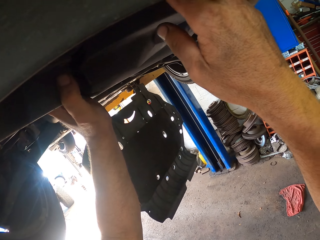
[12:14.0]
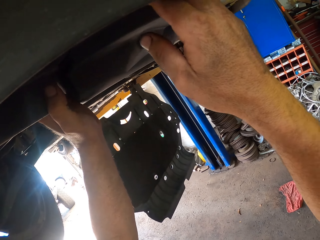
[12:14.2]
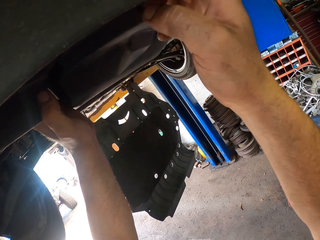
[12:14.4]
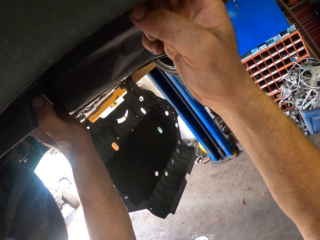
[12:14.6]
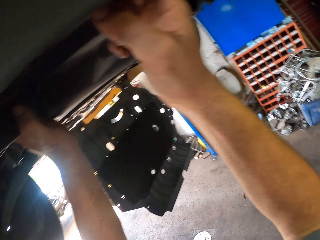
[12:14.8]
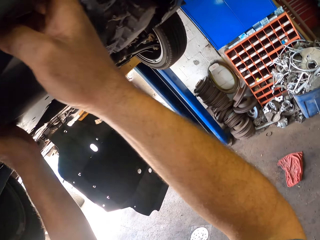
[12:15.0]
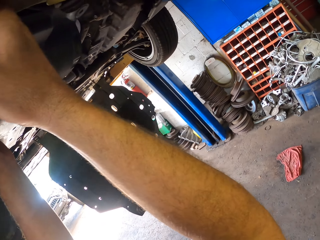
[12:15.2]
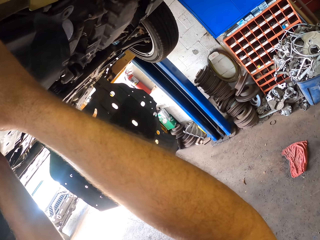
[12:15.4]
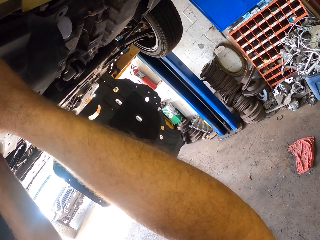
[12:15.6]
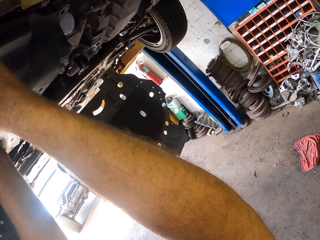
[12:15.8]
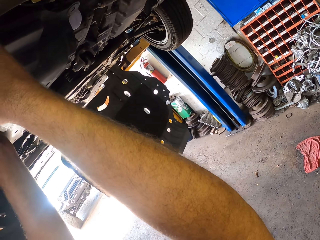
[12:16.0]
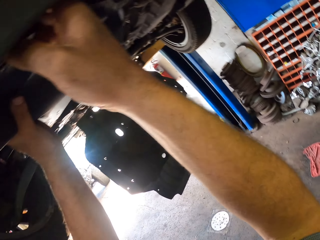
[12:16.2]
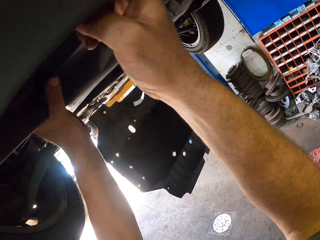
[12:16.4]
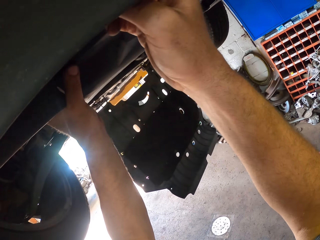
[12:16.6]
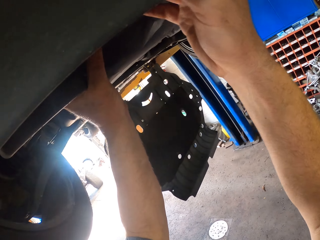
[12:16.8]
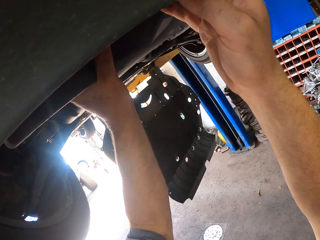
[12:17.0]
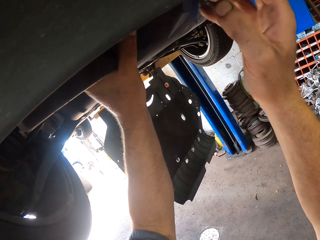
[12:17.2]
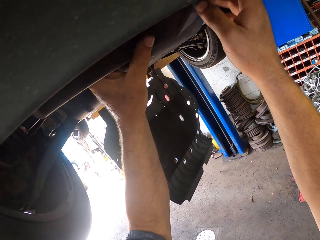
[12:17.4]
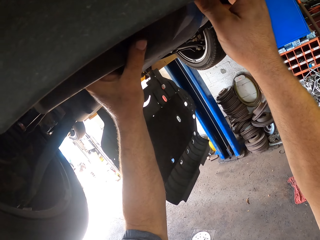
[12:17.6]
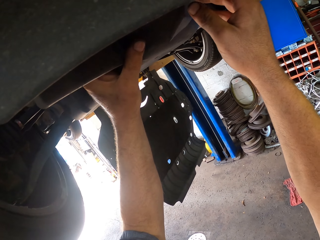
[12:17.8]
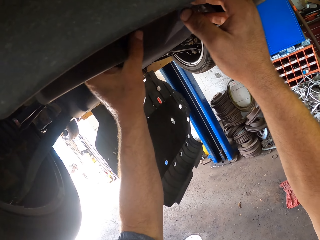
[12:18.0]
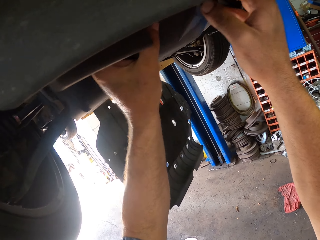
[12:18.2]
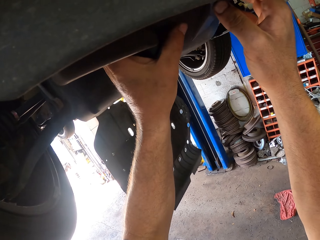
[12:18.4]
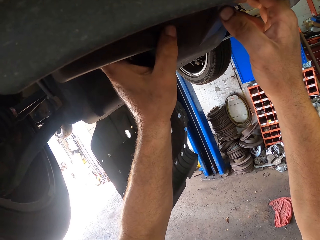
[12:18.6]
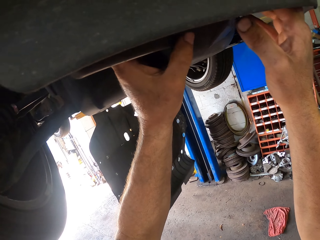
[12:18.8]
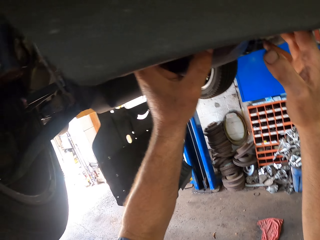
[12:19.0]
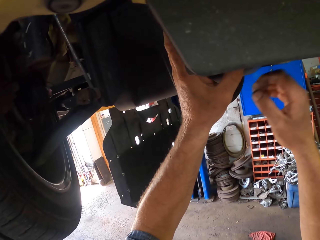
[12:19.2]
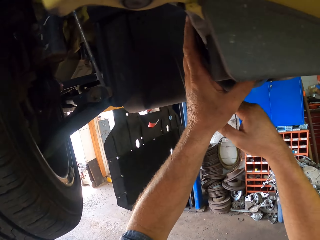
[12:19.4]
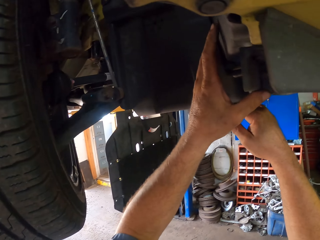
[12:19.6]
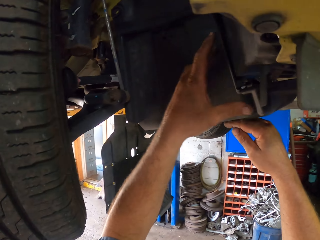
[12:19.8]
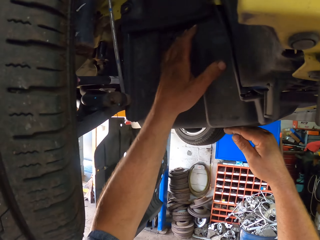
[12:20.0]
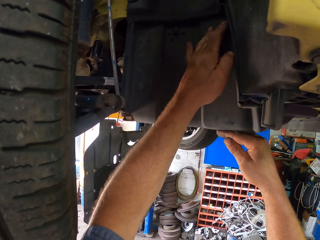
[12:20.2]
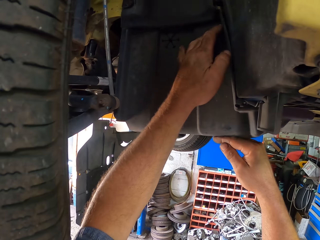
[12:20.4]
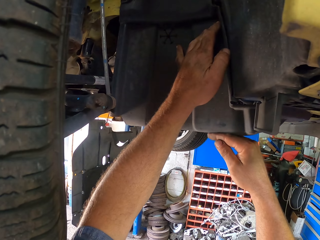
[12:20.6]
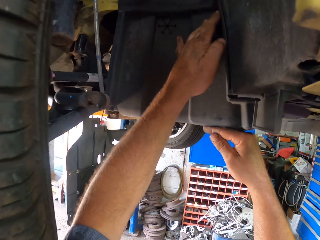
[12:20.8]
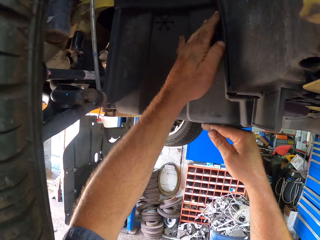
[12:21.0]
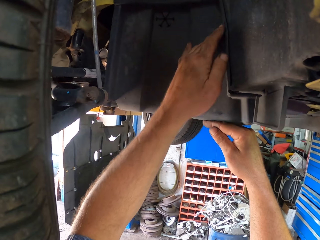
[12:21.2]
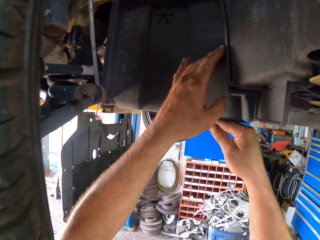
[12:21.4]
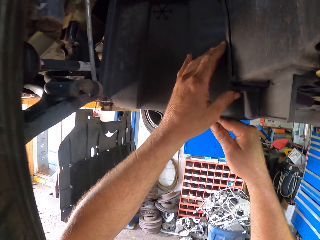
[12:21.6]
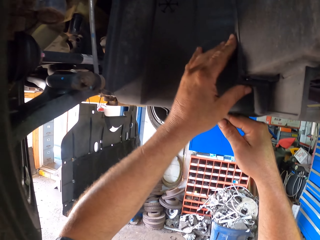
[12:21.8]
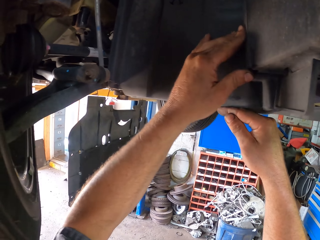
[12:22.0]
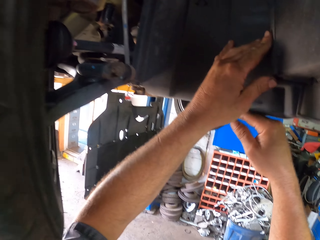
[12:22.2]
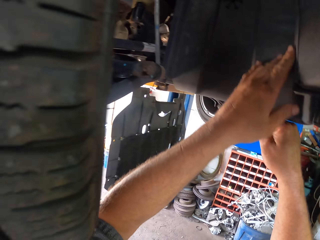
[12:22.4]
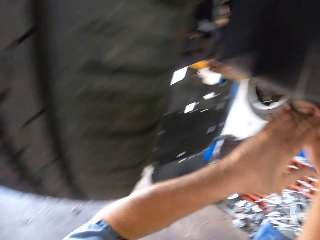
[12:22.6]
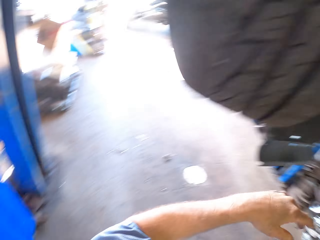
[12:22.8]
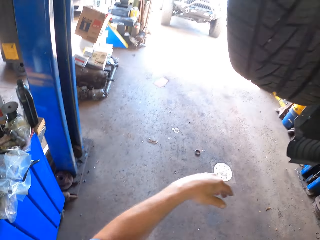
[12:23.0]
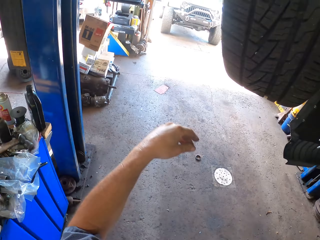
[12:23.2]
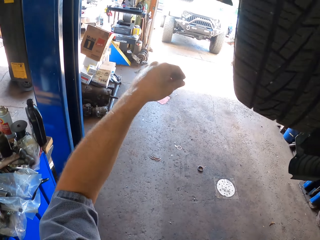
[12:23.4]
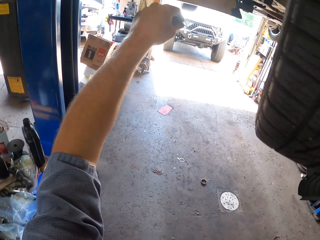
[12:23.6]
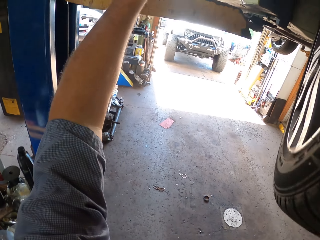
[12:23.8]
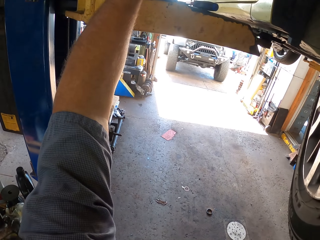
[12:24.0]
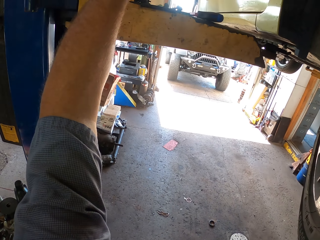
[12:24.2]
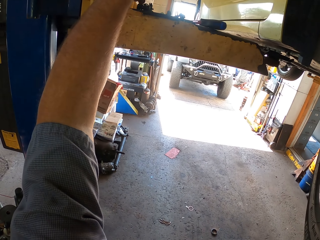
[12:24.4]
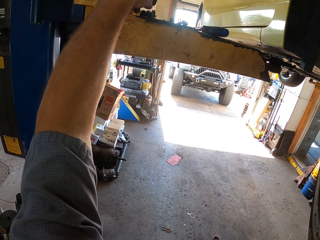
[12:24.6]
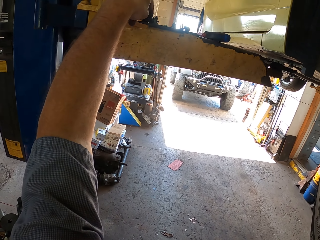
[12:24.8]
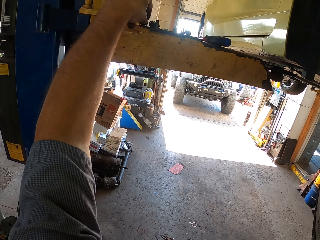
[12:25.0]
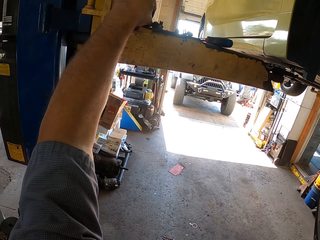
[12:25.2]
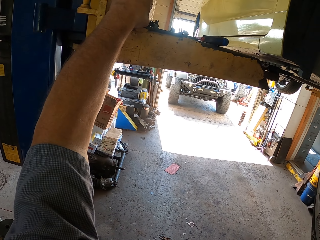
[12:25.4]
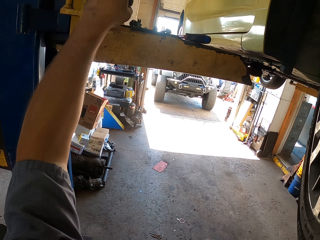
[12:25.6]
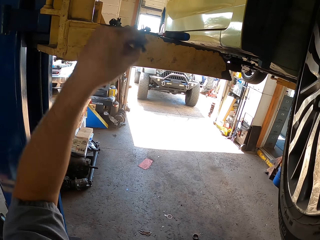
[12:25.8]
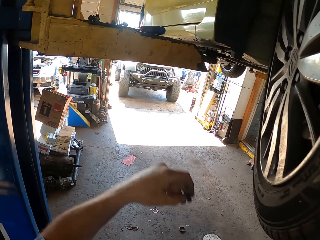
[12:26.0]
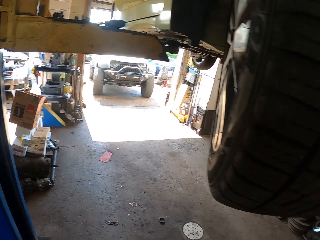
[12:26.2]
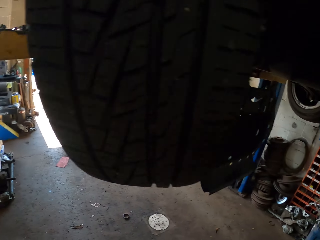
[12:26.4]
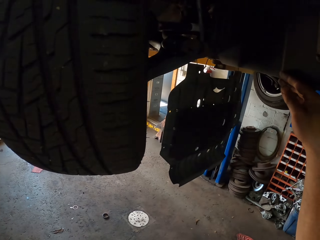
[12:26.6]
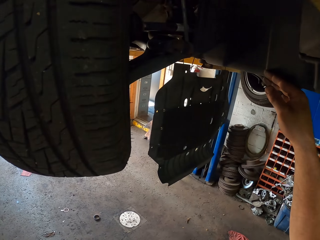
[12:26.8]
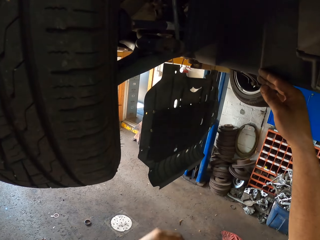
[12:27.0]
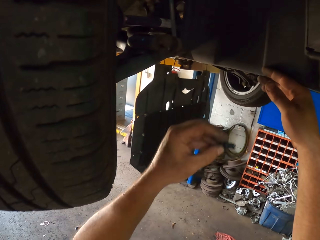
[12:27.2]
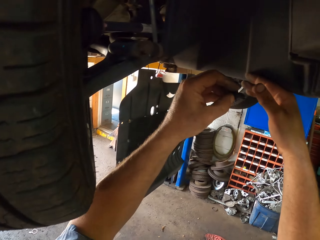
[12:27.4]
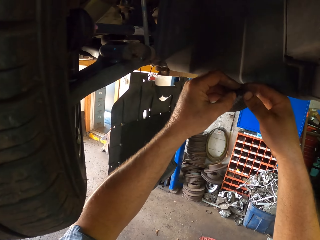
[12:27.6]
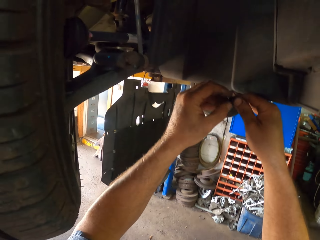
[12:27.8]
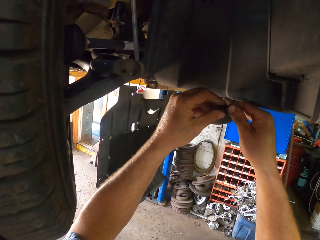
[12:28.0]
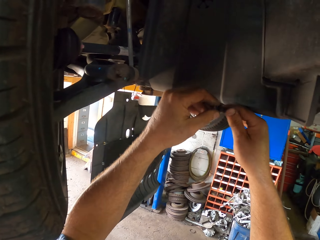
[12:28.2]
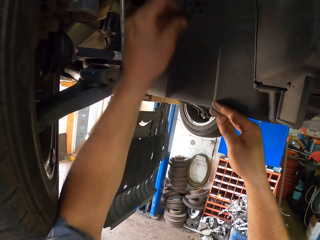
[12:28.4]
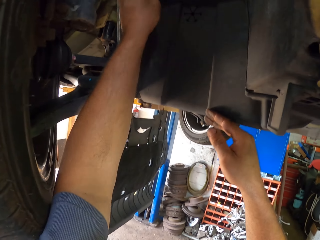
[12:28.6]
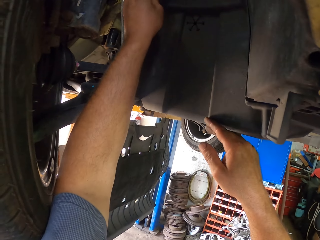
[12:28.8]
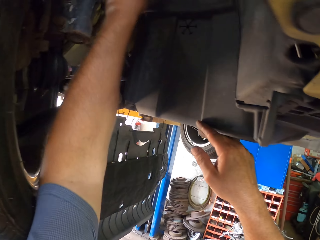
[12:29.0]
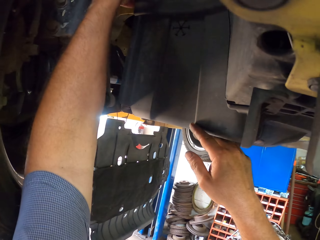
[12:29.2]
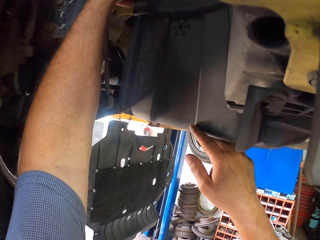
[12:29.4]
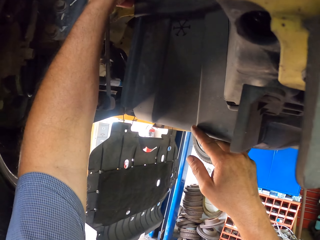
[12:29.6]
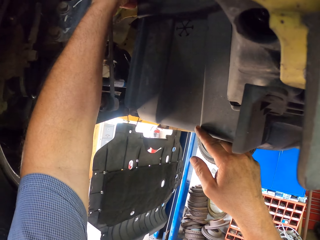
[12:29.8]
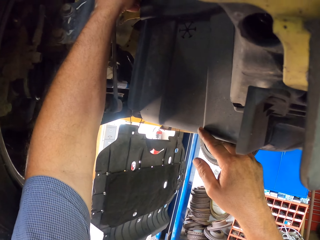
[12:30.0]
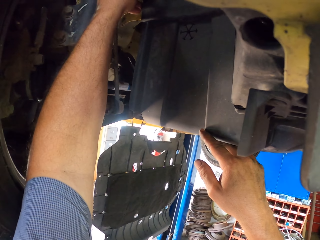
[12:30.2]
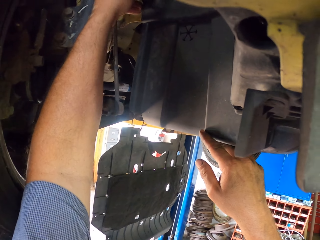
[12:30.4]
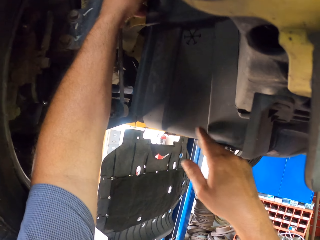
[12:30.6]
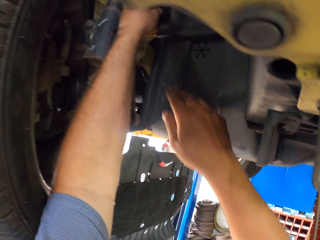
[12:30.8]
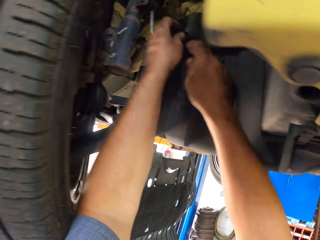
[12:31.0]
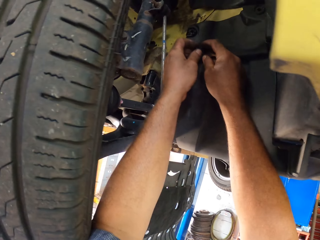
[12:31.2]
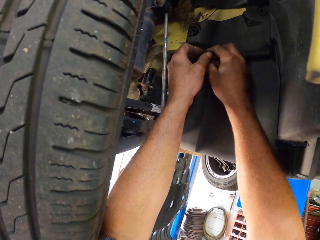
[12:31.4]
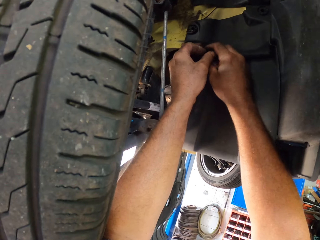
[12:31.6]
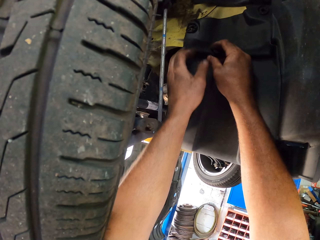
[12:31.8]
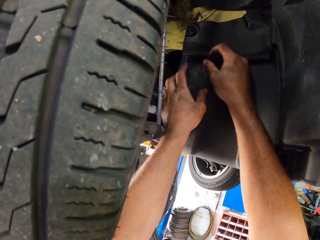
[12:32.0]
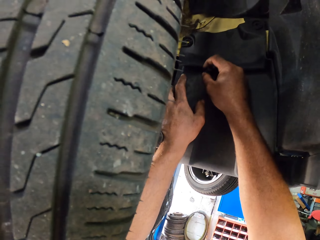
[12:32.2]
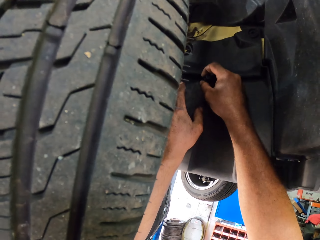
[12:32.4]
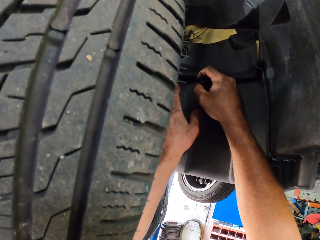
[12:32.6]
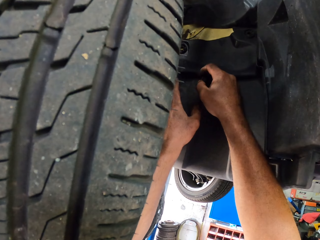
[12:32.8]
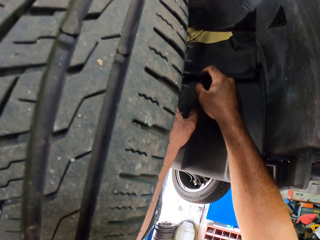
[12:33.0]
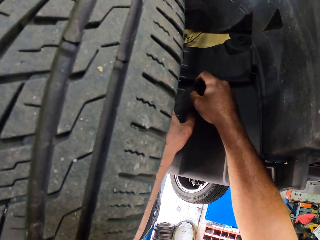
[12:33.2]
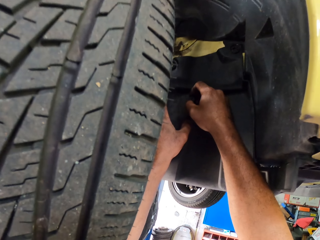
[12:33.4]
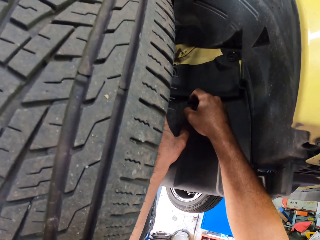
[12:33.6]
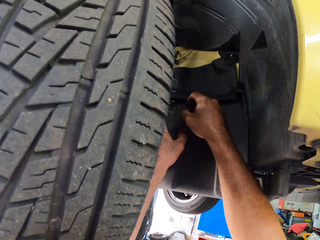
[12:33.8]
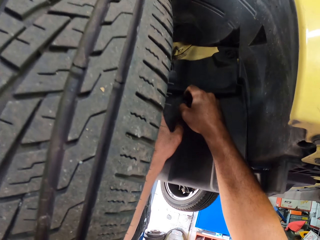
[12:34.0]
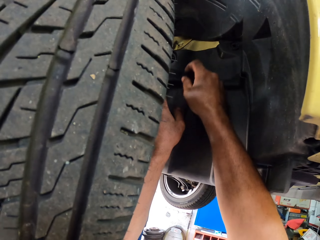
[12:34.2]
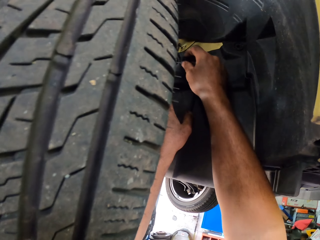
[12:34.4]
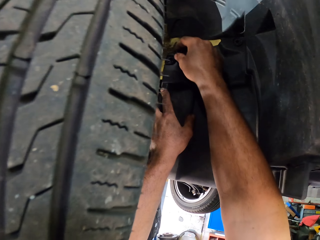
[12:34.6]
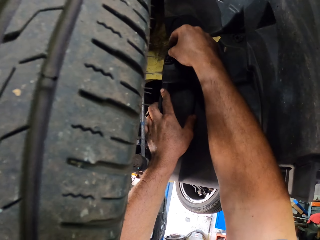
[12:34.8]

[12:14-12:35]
The camera wearer picks up a nut or screw. They fix the car with the nut.
